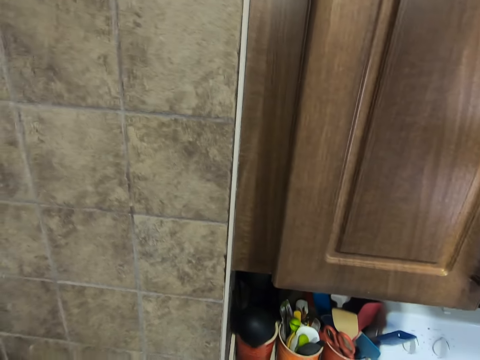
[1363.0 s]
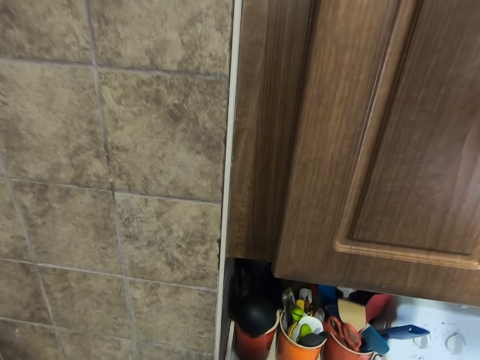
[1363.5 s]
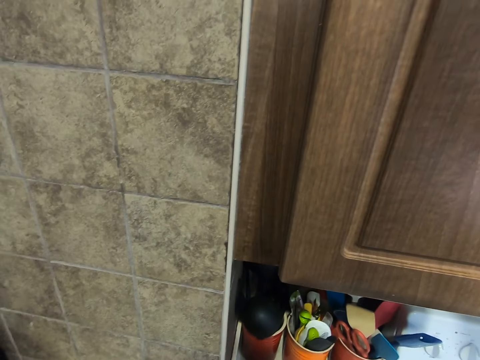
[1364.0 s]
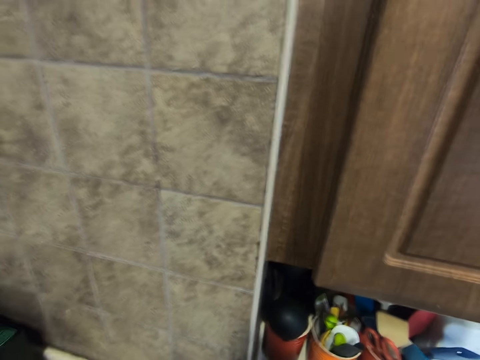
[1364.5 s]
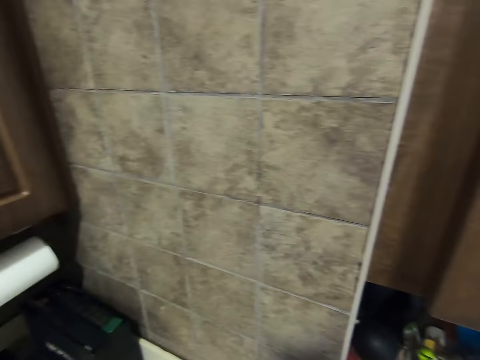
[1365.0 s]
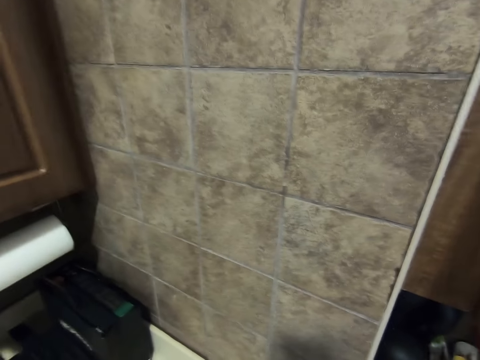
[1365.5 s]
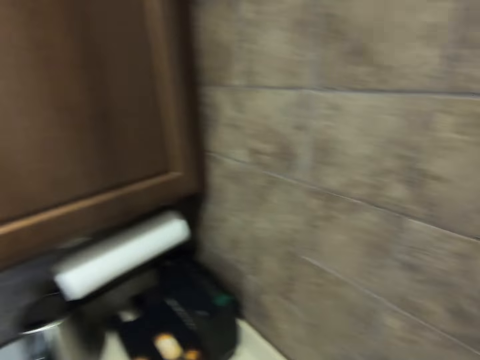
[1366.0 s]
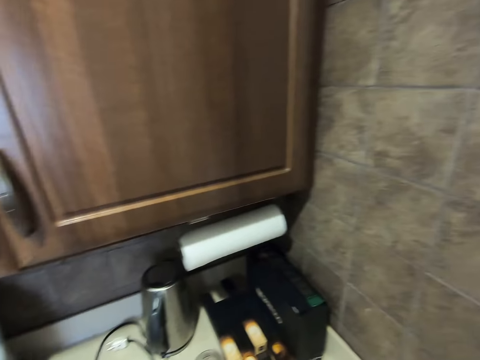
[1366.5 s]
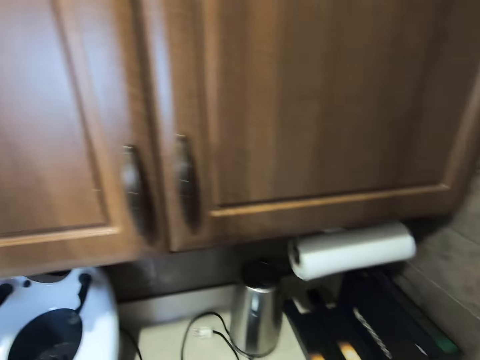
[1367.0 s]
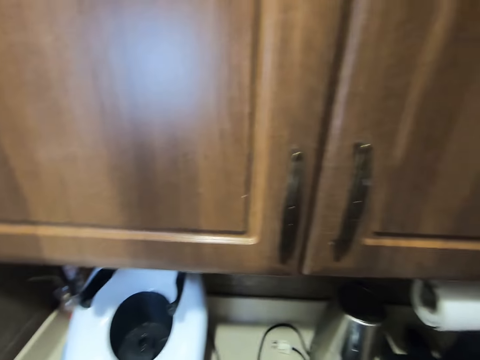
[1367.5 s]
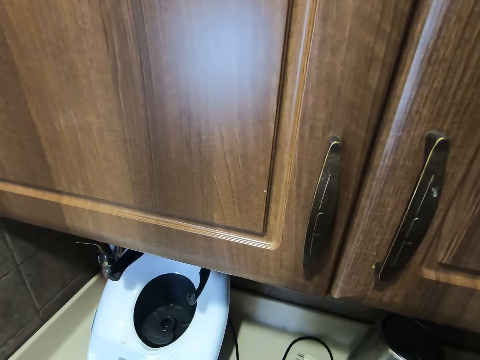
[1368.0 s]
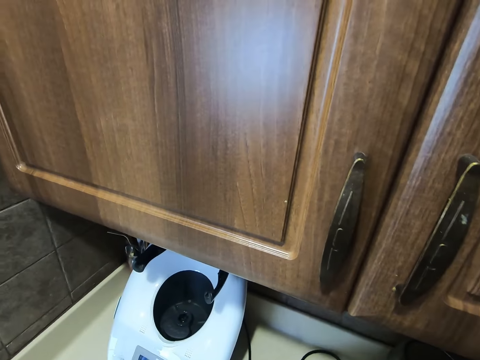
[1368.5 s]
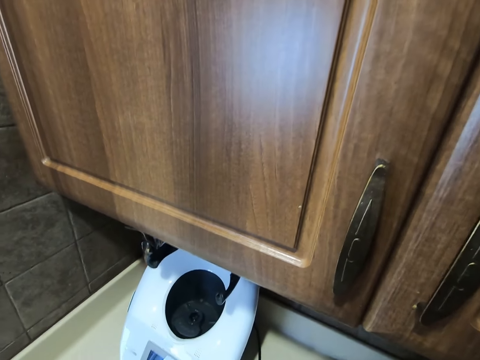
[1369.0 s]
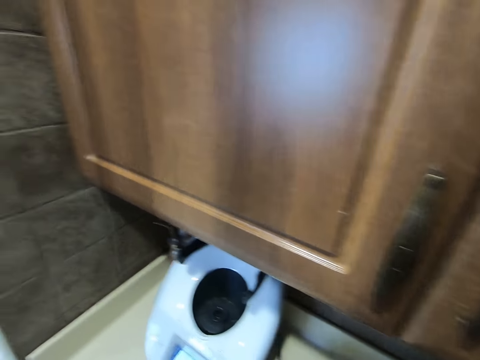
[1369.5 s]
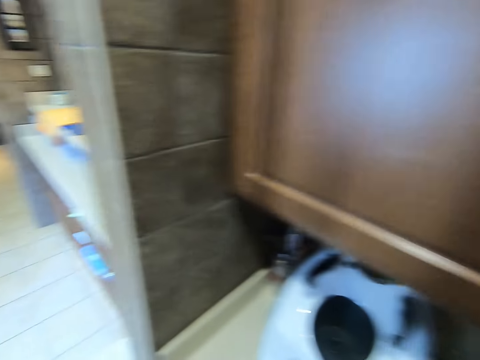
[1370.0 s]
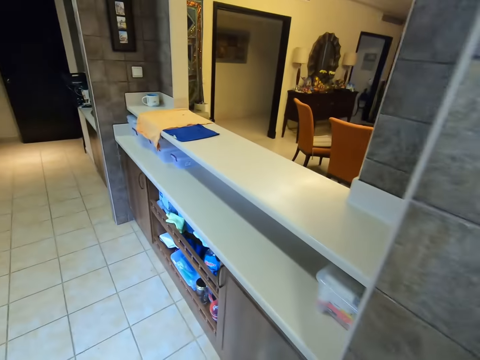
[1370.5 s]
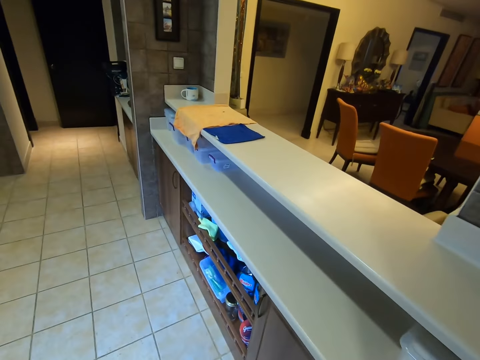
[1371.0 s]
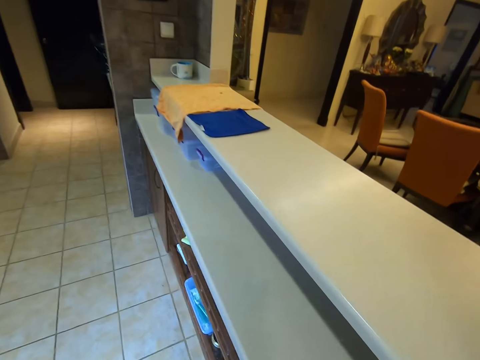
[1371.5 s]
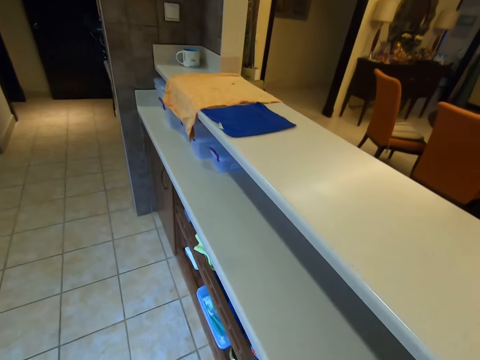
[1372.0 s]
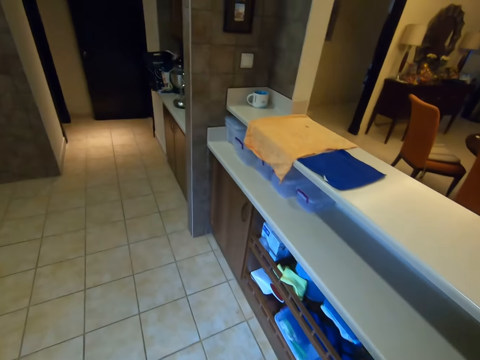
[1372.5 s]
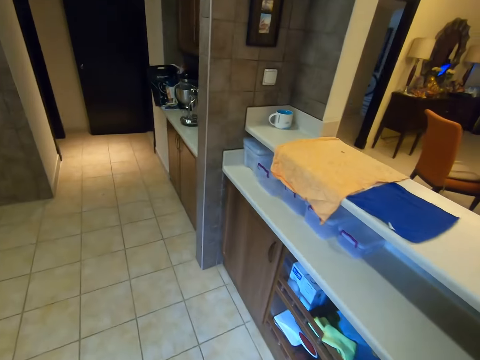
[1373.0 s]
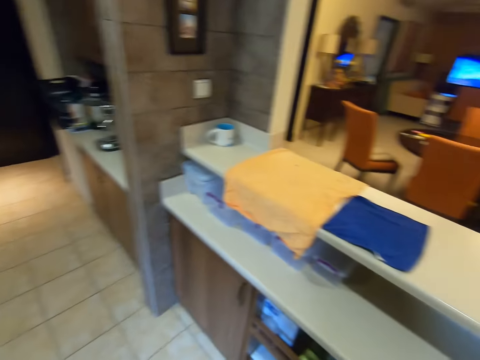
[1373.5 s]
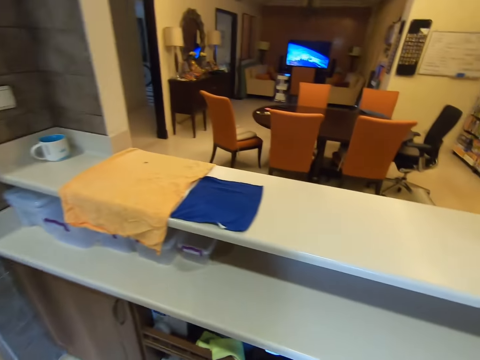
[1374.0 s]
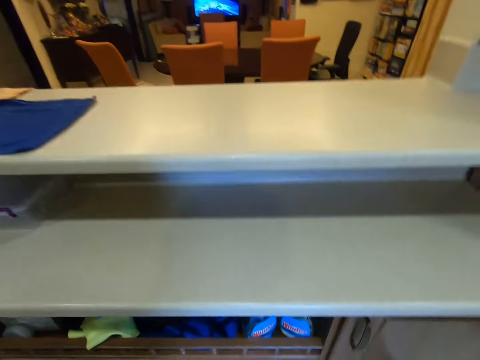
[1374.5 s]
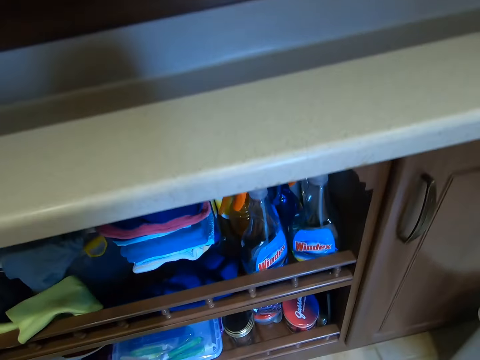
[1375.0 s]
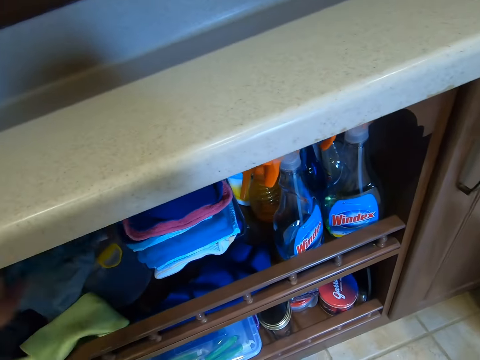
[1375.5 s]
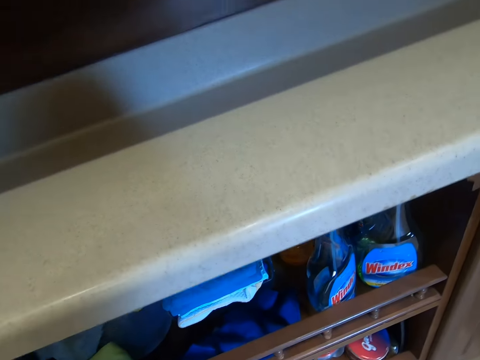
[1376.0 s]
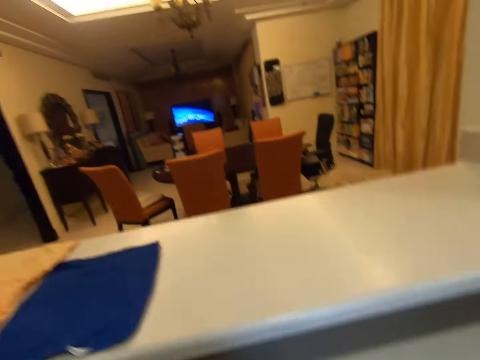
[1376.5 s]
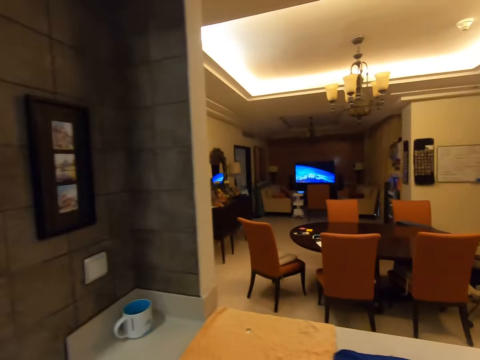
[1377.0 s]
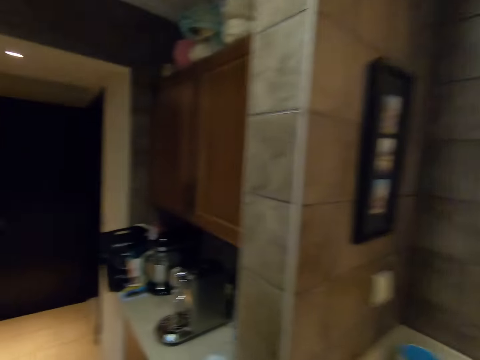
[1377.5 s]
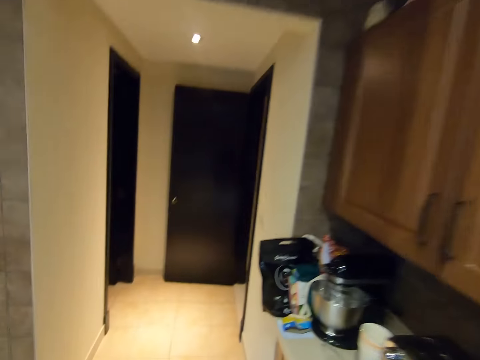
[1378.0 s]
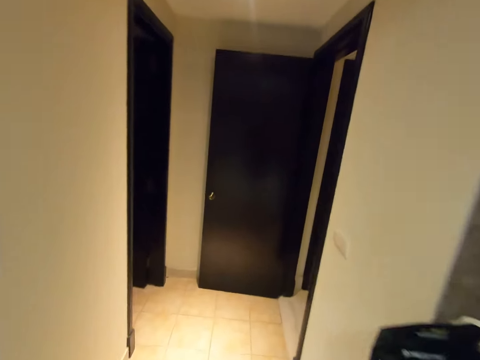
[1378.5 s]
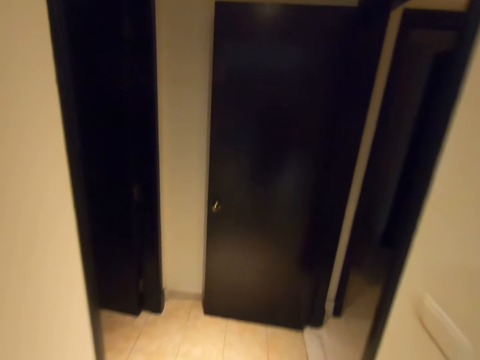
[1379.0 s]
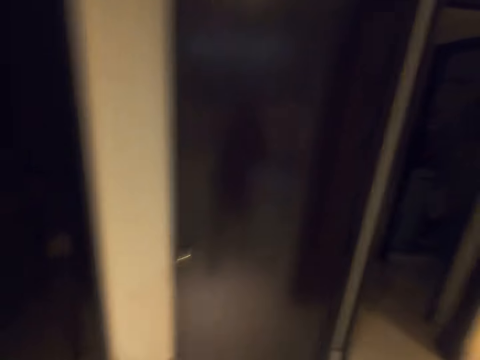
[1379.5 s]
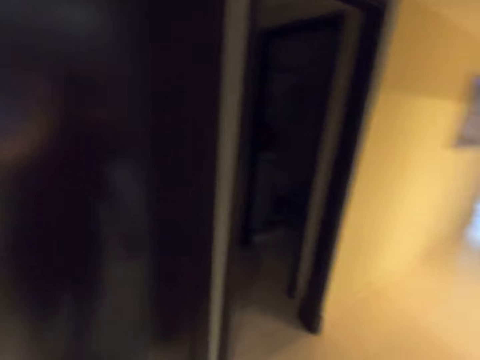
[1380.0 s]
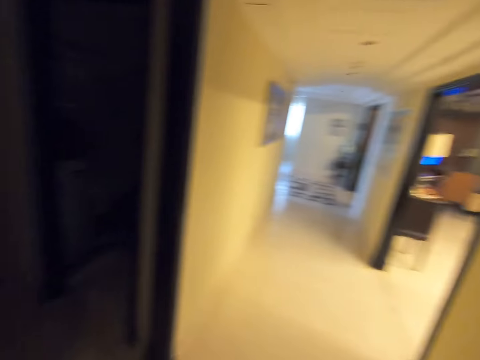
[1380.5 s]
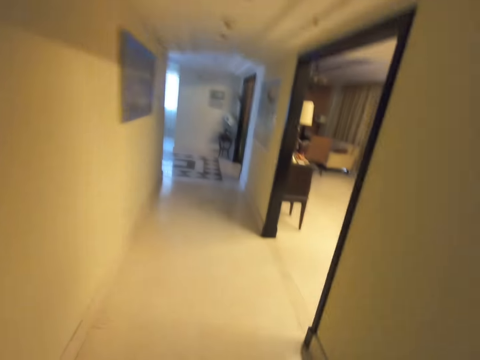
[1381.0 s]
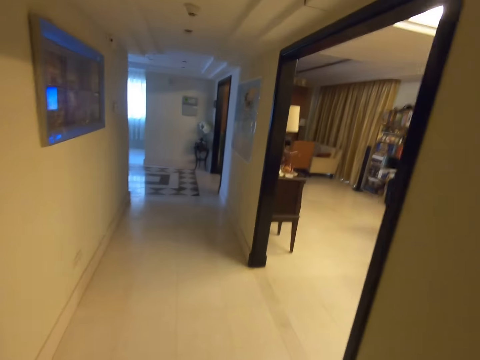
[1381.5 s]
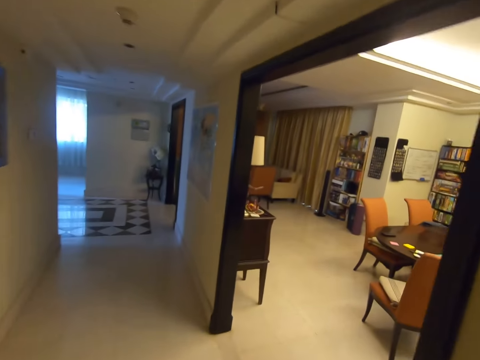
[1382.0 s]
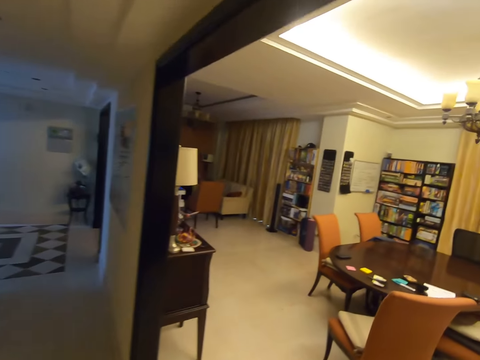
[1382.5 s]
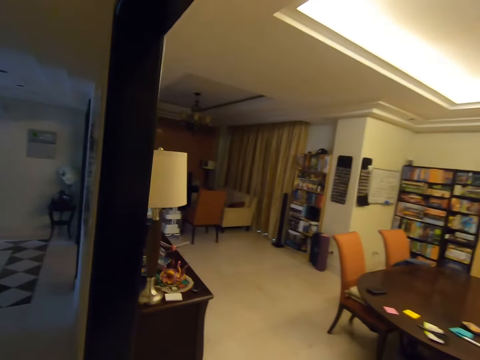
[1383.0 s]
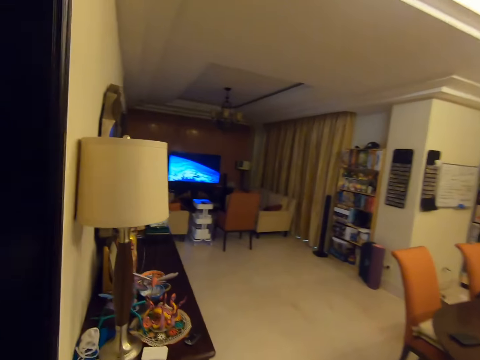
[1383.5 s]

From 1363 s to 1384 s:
The camera wearer walks. They look around. They place a cloth in the shelf. They walk in the house.

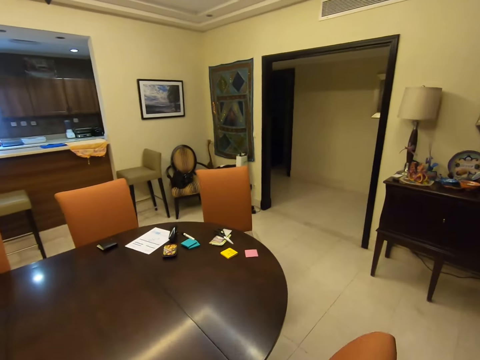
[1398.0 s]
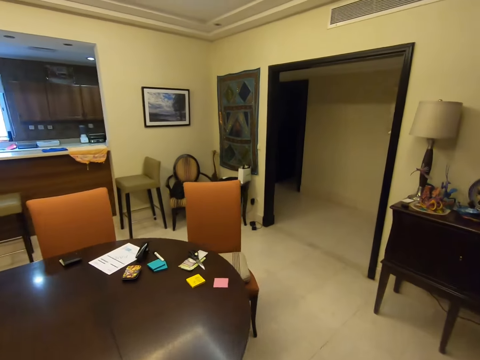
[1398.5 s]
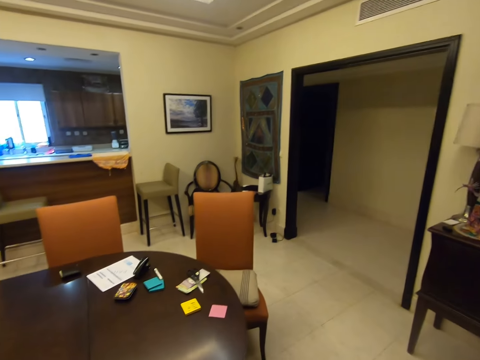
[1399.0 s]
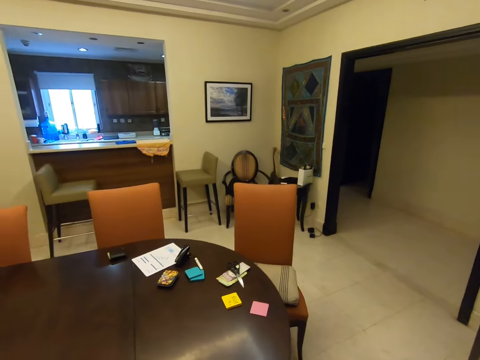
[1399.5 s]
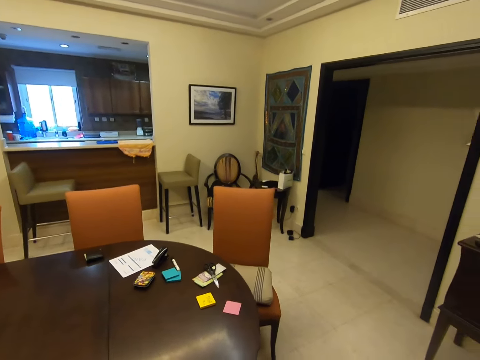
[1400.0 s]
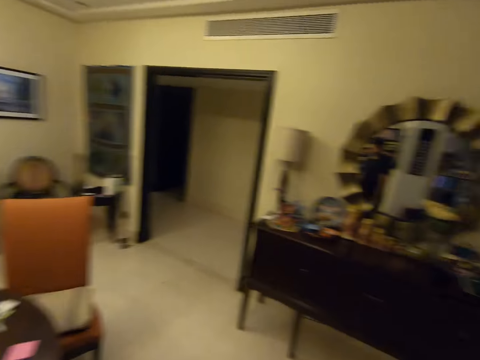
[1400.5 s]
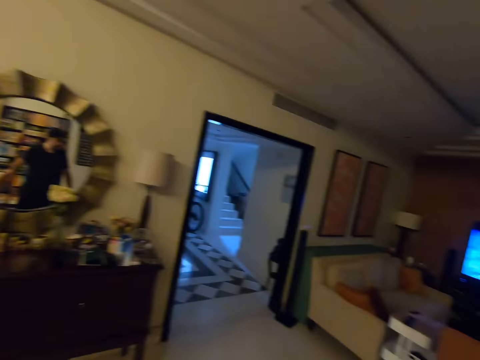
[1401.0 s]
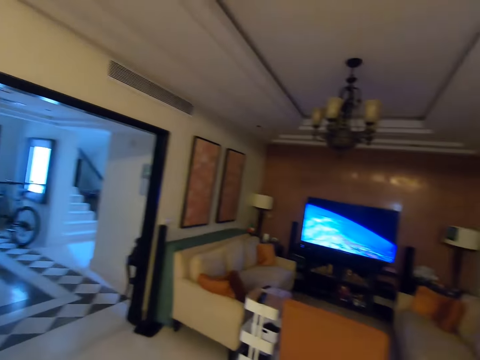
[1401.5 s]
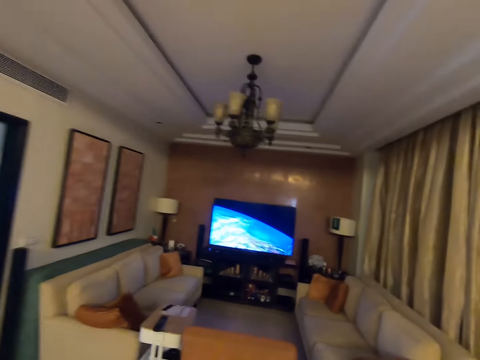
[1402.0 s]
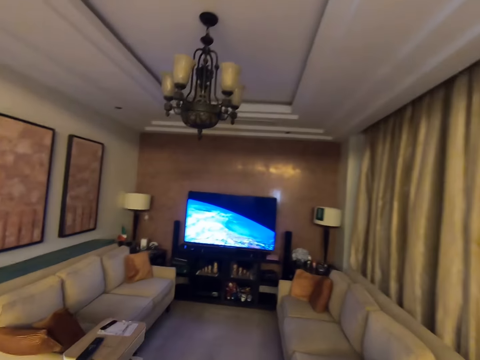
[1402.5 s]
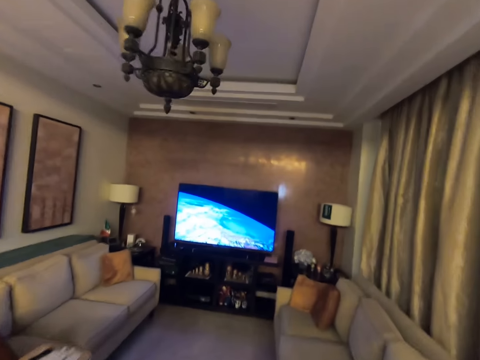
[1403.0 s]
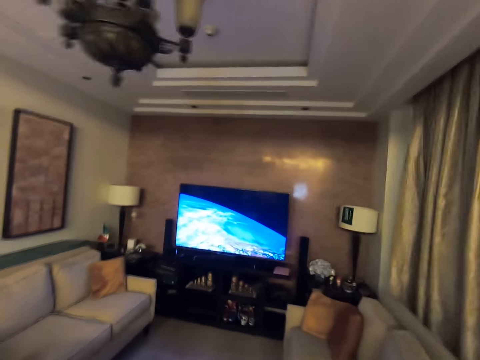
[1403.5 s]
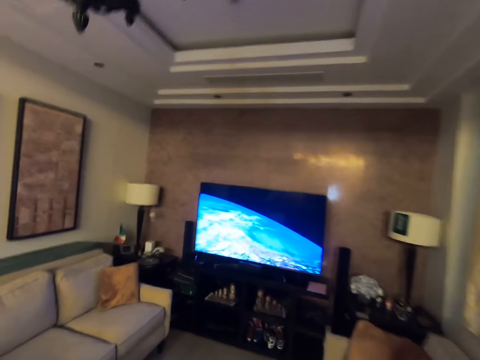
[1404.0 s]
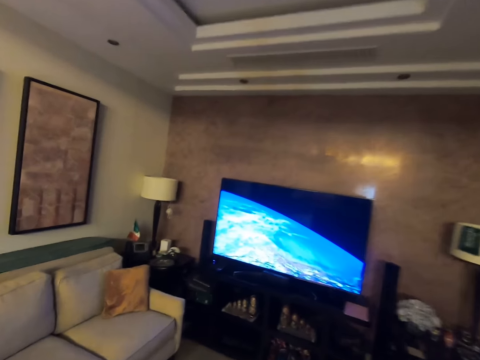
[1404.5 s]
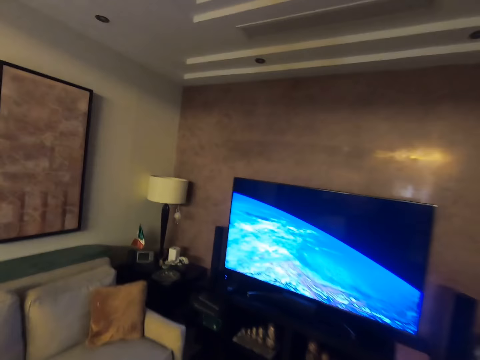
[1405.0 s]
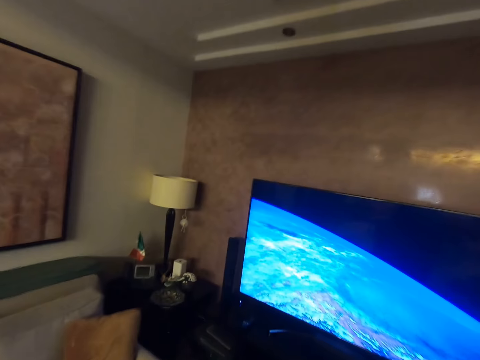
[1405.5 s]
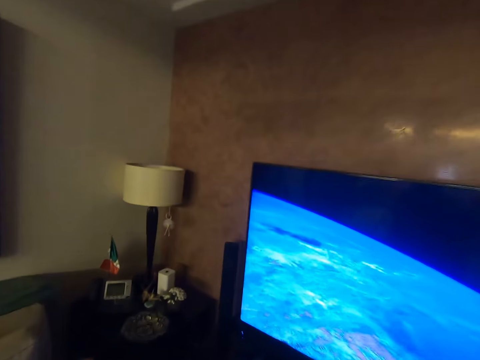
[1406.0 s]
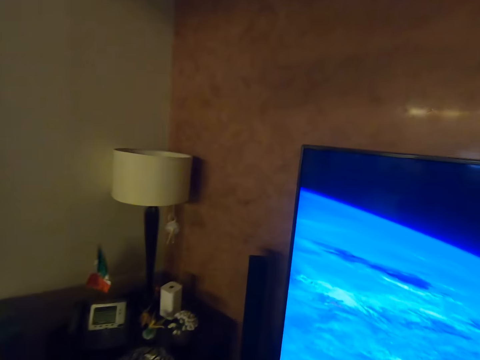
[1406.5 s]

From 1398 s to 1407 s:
The camera wearer looks around. They walk.
